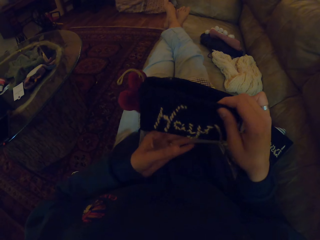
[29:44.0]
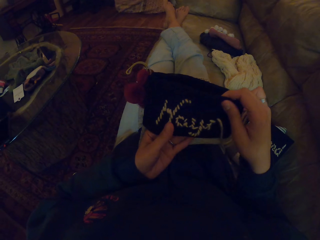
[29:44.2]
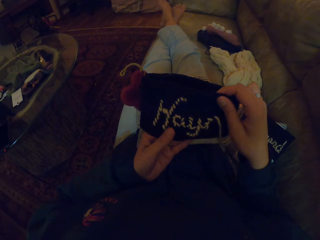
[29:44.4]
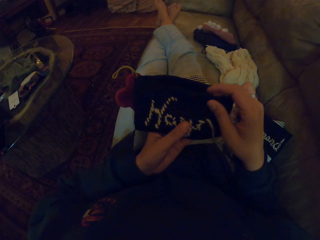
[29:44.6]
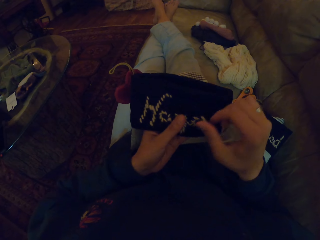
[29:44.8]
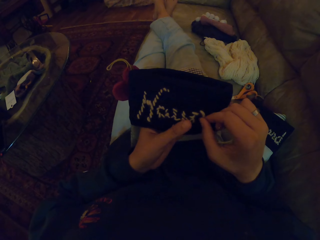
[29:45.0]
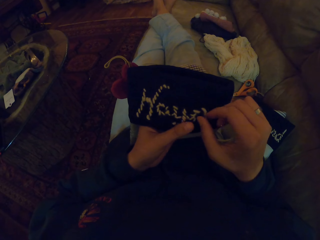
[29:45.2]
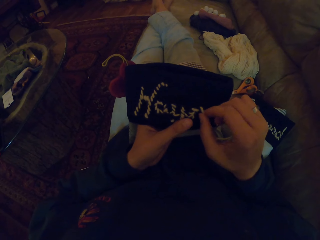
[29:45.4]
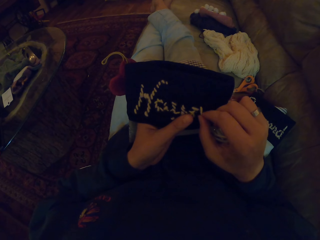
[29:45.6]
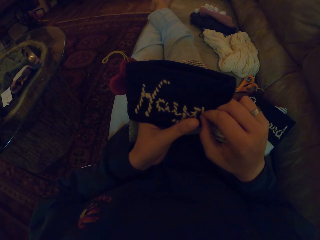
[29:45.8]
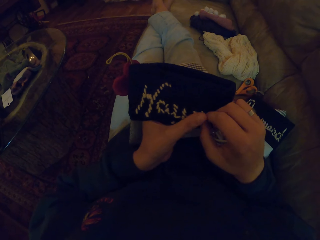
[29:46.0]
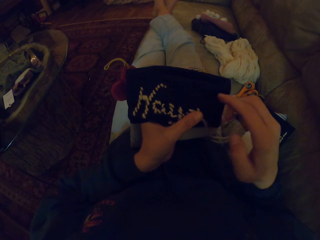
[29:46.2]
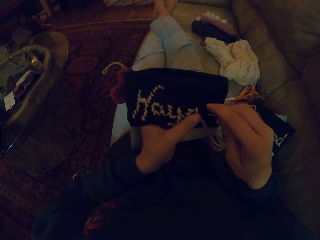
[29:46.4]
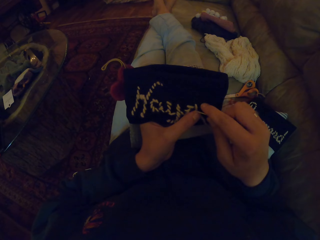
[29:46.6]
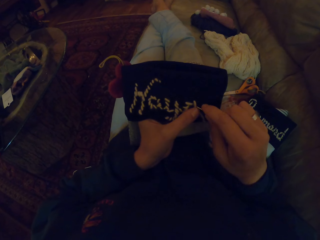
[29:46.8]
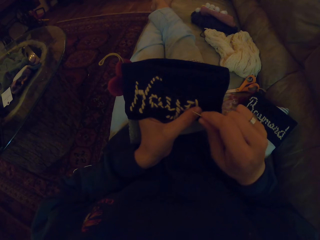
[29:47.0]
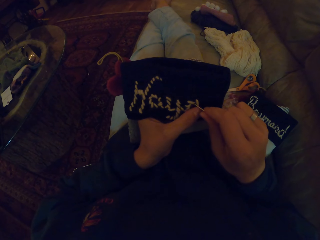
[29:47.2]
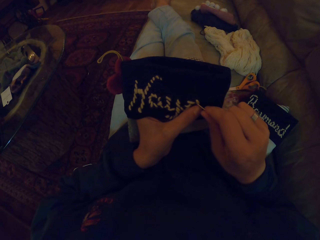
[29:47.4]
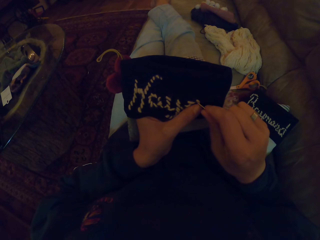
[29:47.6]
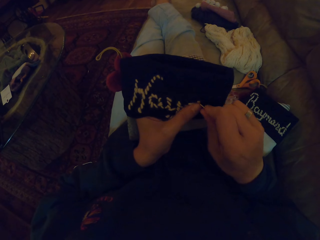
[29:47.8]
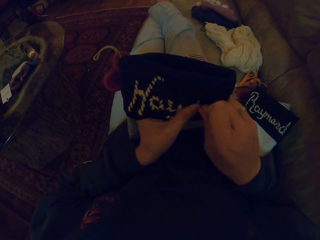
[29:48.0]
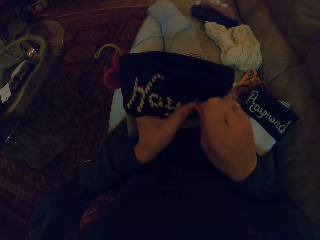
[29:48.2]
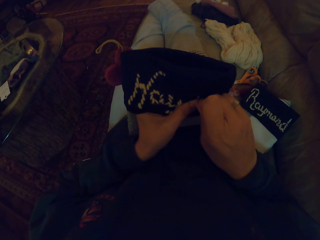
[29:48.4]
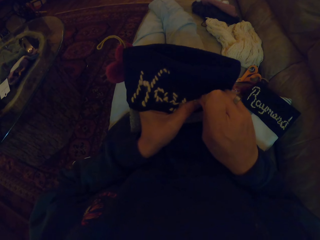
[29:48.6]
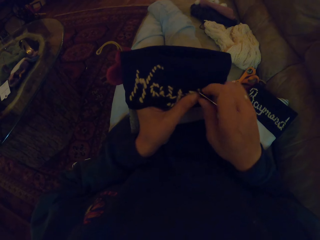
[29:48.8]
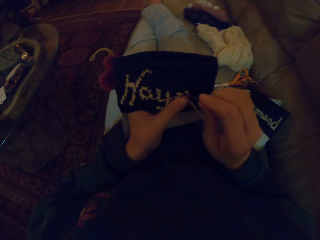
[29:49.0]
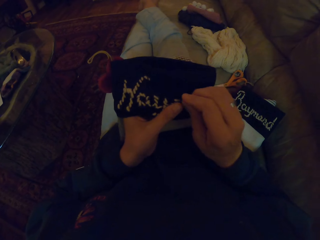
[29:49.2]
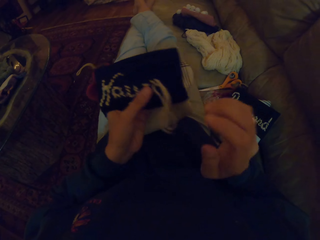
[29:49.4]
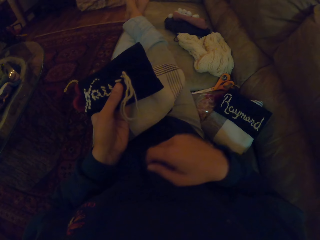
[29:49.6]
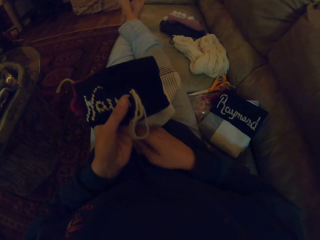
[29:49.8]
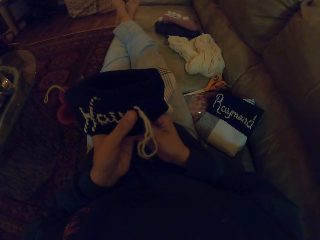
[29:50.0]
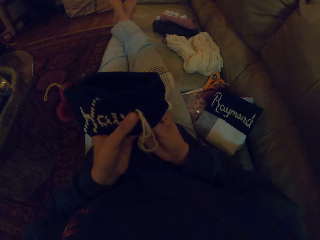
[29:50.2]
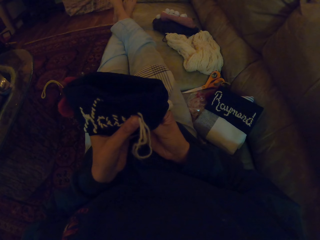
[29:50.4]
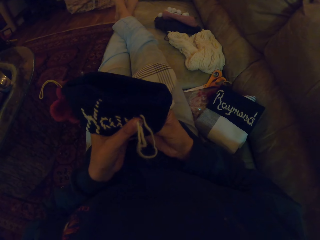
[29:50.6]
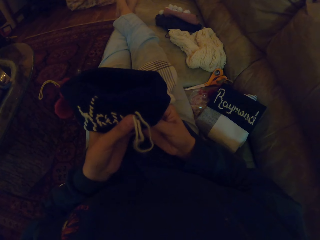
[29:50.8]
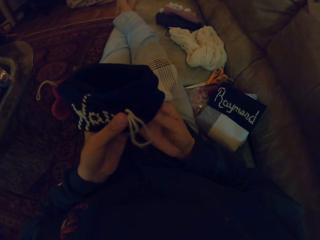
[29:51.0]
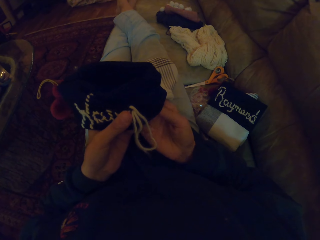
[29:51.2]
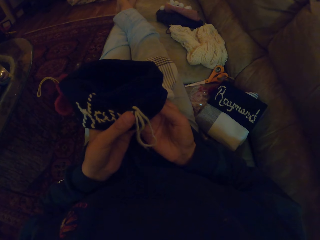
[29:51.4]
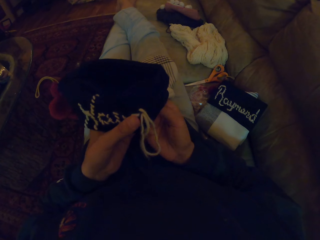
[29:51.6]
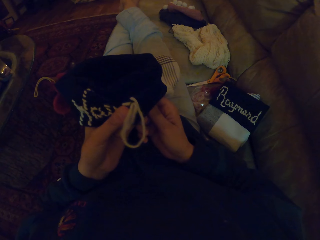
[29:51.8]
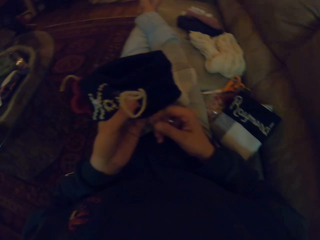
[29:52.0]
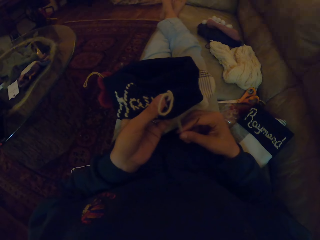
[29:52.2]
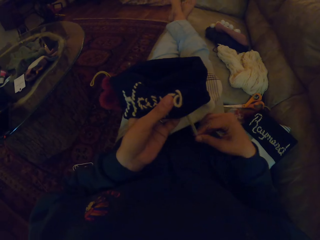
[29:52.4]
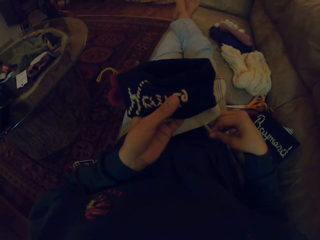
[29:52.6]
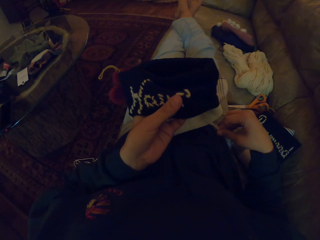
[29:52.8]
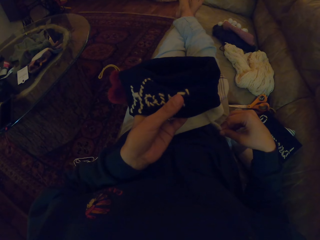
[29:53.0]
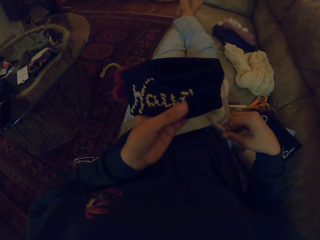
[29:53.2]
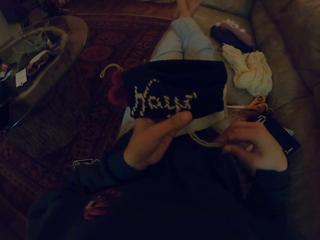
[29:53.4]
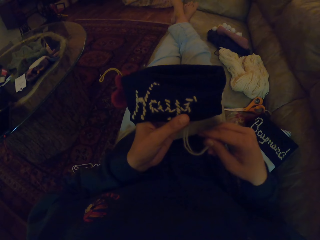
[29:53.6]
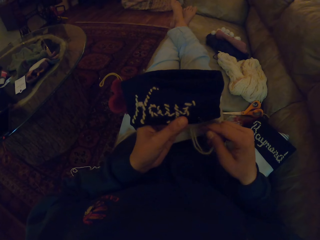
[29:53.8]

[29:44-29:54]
The camera wearer holds a cloth. They adjust a thread. They knit the cloth with a needle. They adjust the thread.

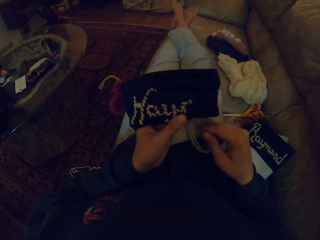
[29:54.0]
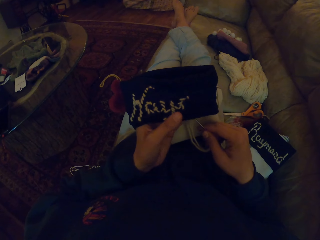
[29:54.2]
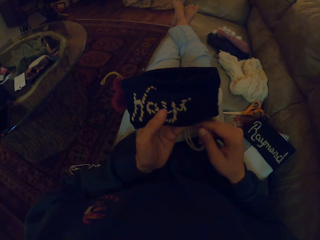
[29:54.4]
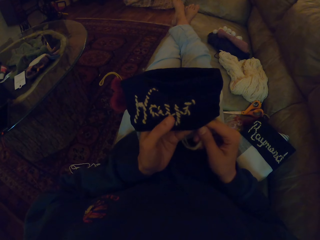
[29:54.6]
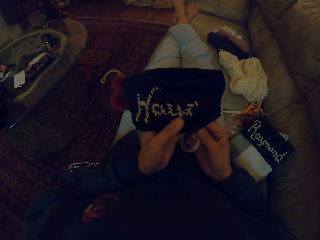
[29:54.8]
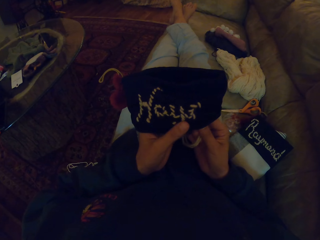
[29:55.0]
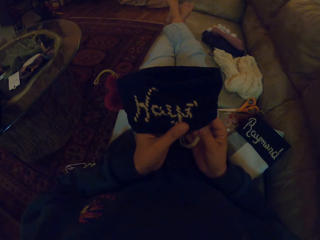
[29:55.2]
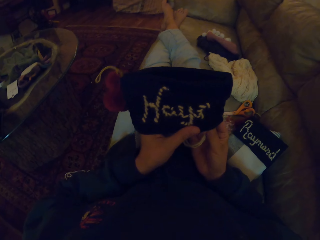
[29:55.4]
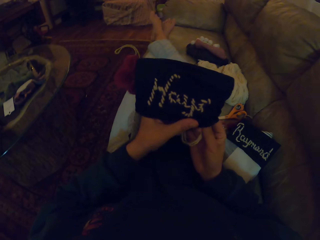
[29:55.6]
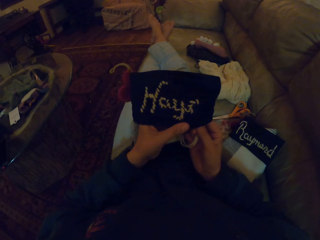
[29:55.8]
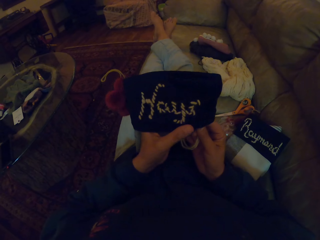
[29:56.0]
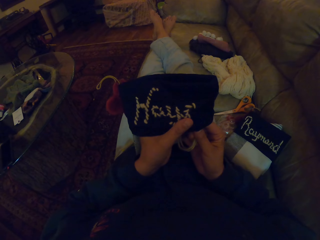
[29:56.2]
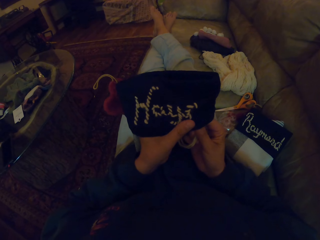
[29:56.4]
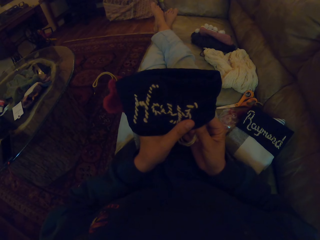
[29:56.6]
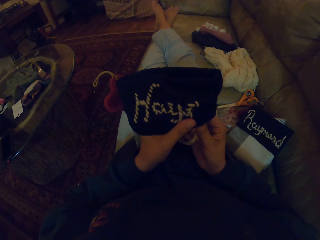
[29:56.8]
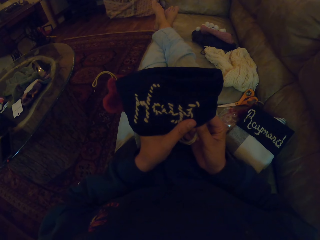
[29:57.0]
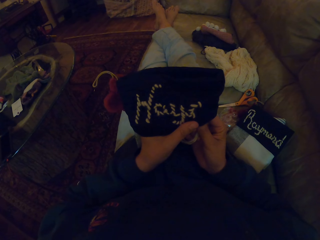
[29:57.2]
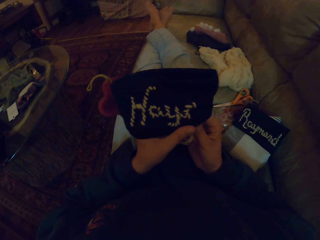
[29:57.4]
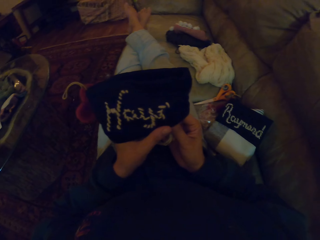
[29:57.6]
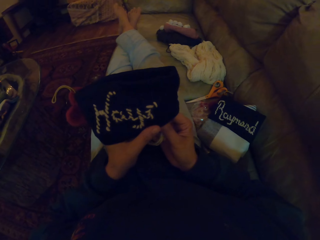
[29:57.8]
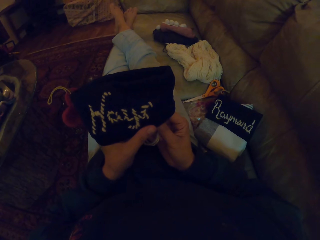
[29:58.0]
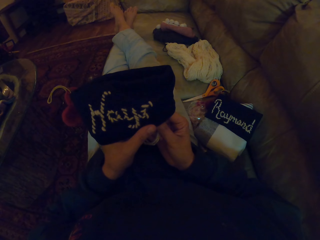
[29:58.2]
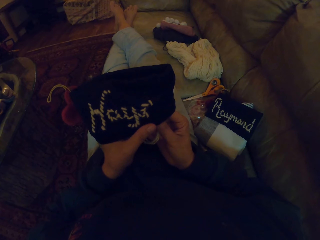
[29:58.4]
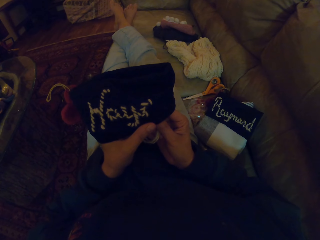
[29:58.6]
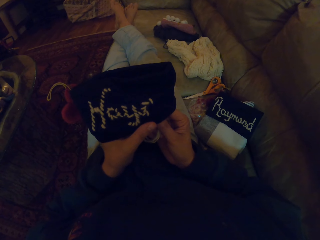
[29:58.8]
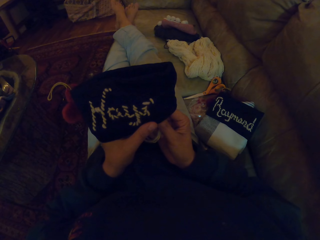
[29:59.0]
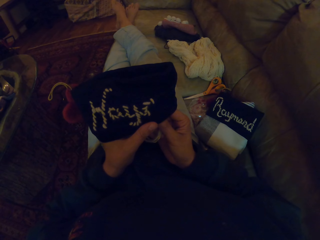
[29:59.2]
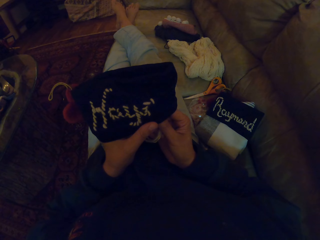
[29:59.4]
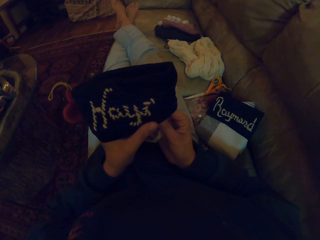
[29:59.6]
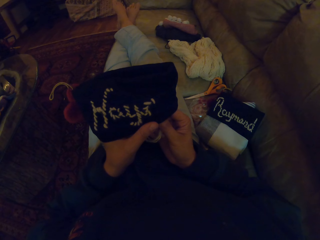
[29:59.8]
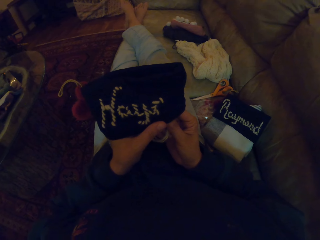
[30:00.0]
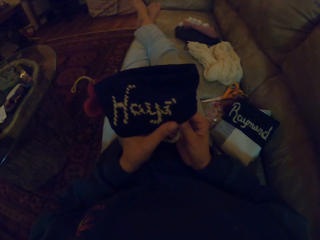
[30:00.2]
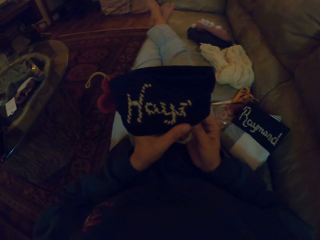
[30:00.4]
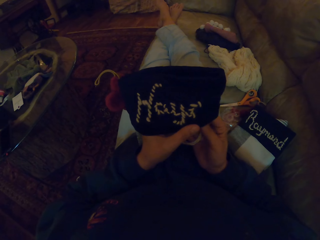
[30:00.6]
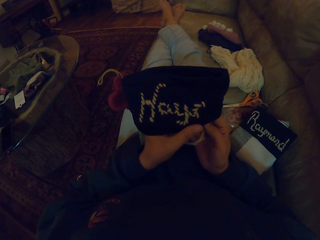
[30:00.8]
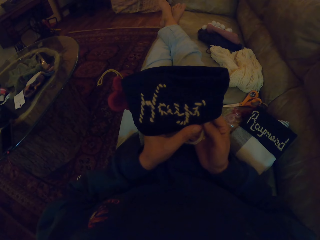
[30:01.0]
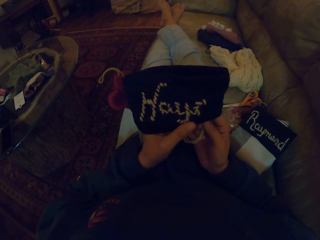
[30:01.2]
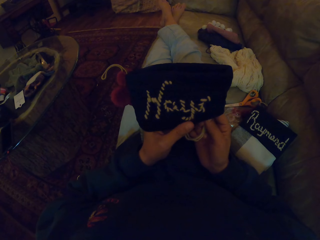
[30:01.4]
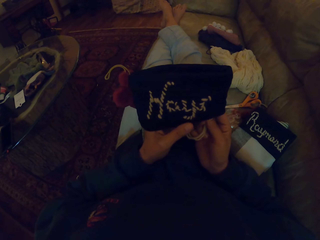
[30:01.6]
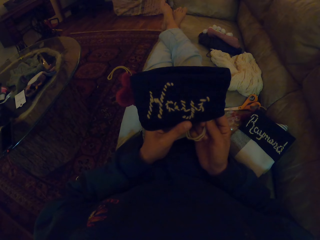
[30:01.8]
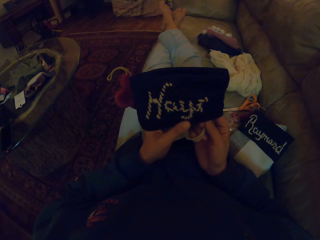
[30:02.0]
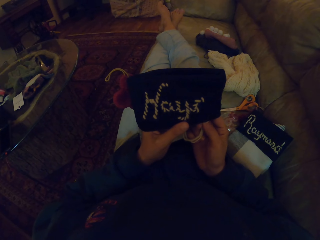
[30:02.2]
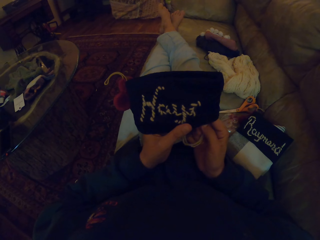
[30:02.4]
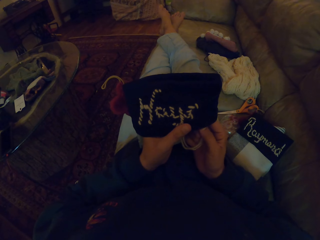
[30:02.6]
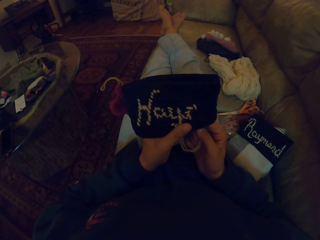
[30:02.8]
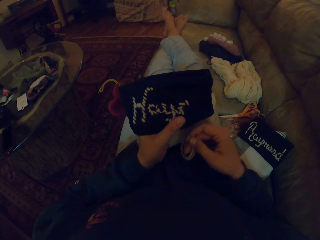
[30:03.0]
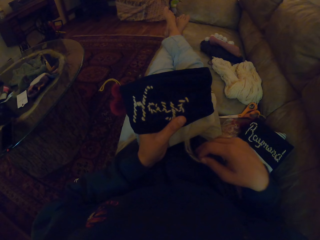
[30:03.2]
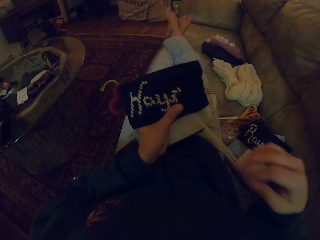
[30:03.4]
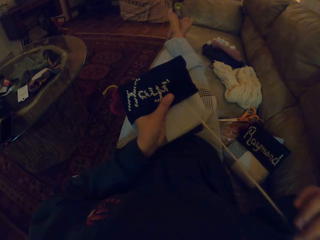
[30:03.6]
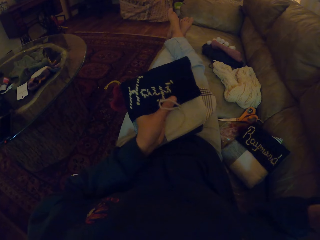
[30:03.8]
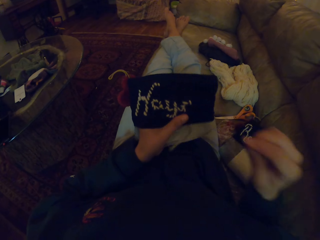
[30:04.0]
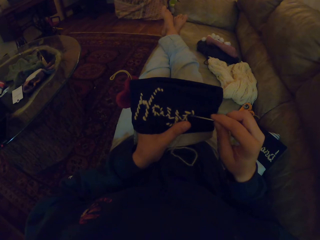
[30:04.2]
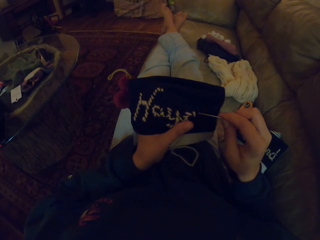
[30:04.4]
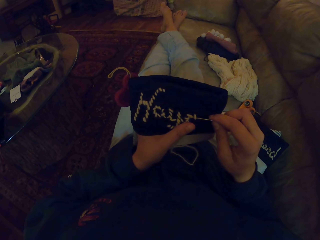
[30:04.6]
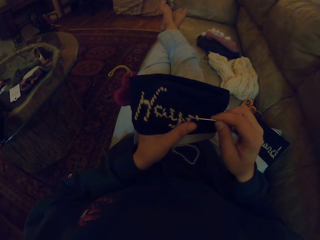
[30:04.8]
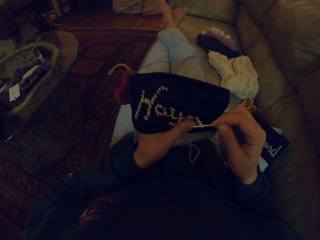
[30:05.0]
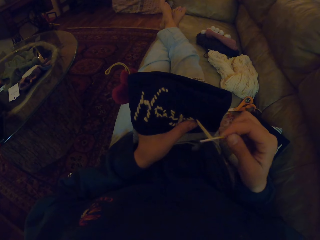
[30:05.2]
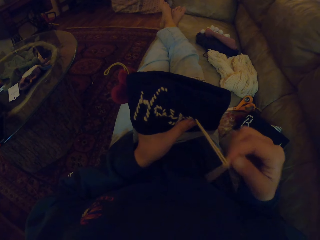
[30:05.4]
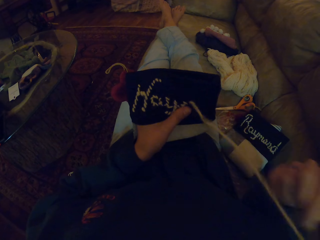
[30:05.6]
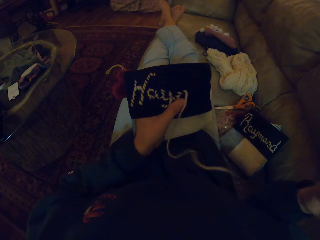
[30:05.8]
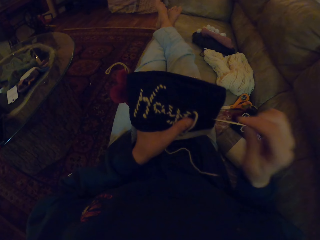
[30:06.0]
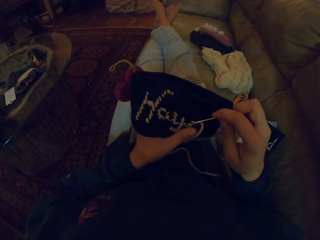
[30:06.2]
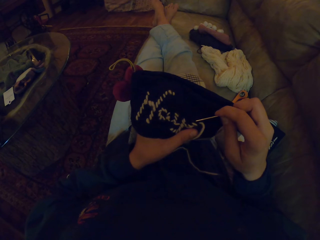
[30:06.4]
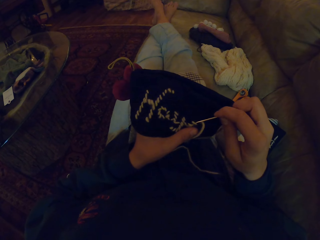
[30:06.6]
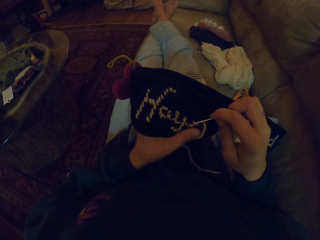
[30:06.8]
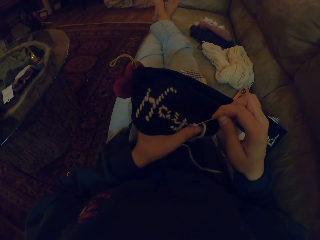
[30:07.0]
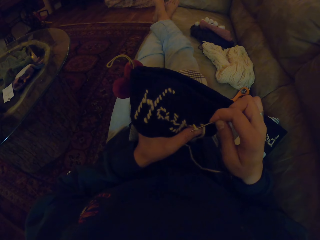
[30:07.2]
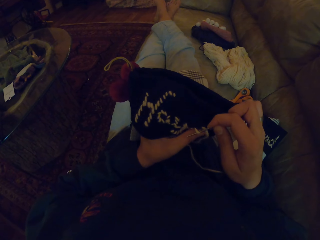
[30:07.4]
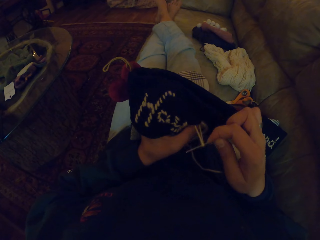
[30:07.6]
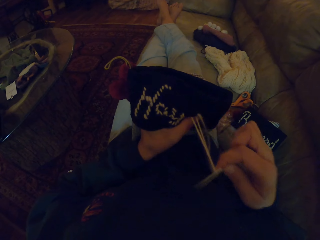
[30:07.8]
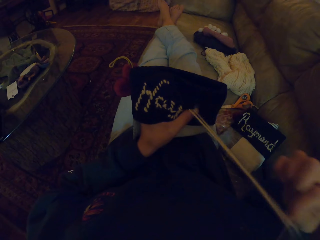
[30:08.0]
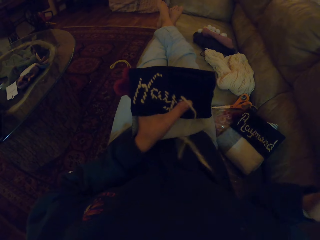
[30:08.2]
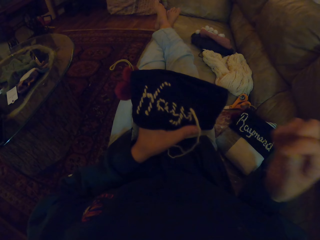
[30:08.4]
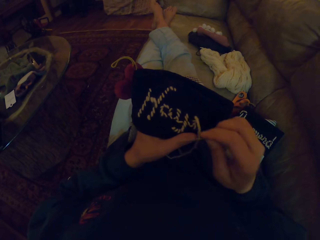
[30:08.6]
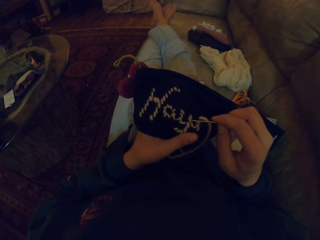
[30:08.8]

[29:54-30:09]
The camera wearer knits a cloth with a needle. They turn to the side. They adjust a thread. They remove the thread.
